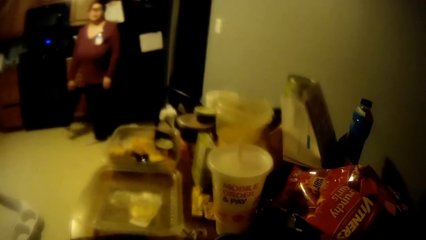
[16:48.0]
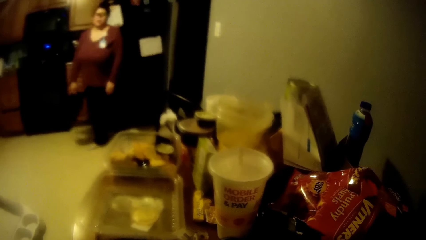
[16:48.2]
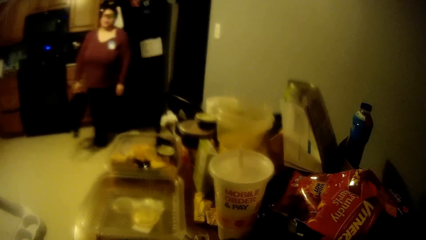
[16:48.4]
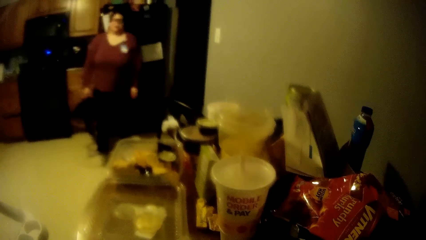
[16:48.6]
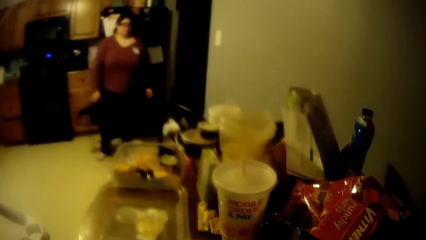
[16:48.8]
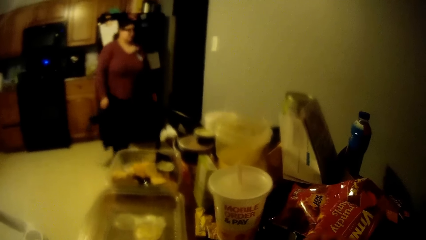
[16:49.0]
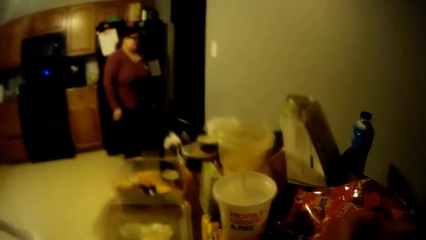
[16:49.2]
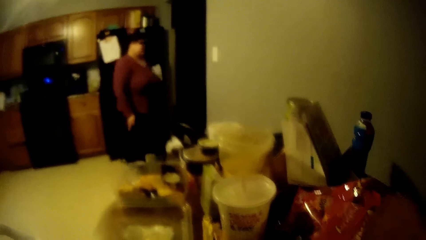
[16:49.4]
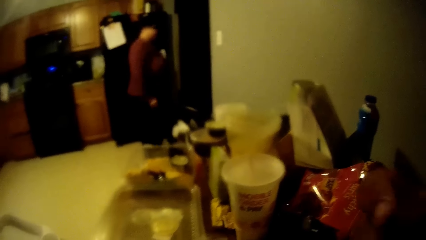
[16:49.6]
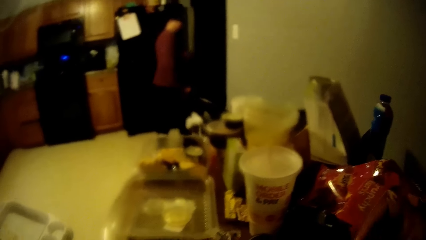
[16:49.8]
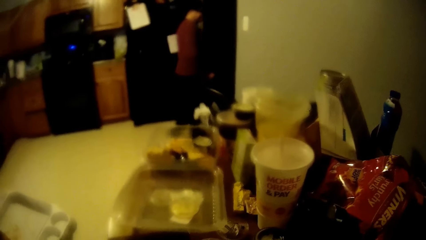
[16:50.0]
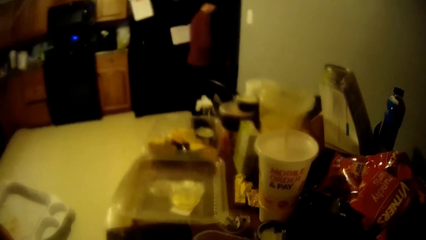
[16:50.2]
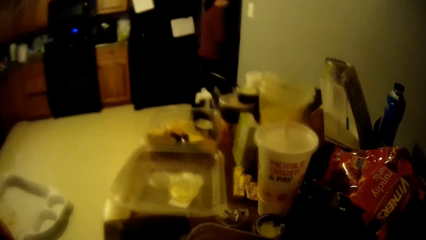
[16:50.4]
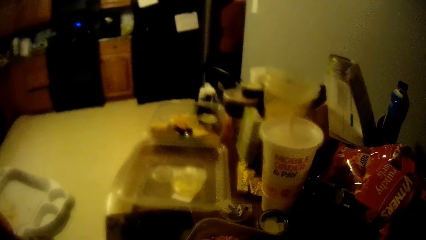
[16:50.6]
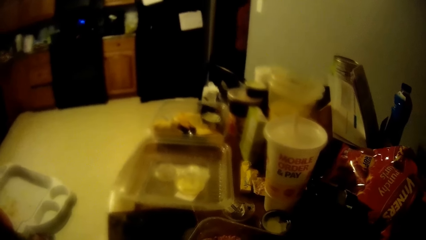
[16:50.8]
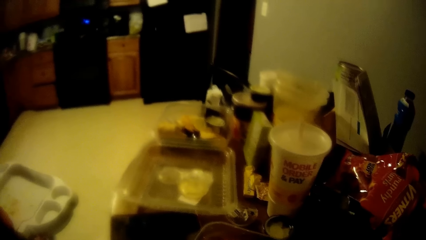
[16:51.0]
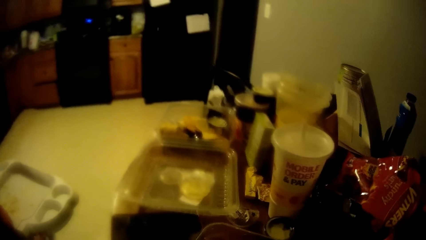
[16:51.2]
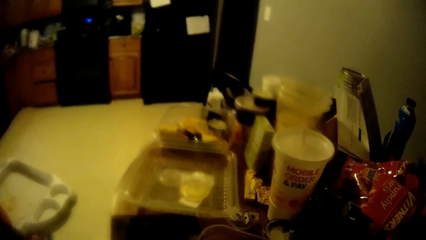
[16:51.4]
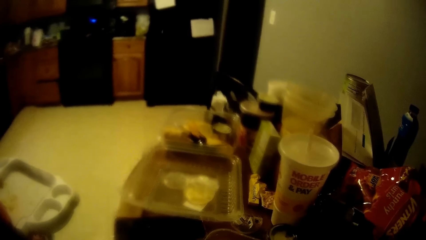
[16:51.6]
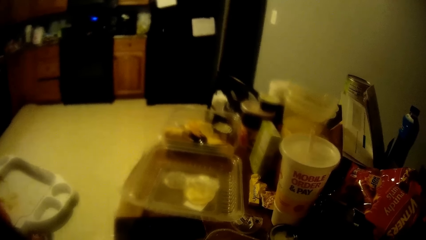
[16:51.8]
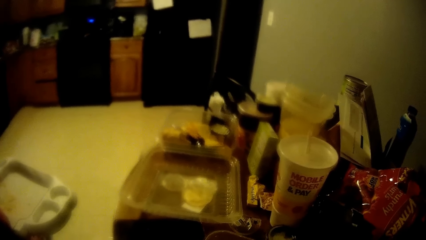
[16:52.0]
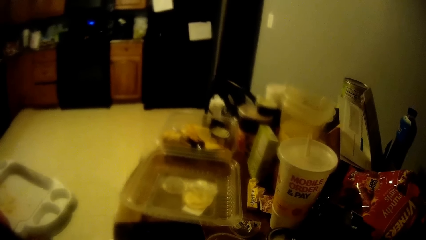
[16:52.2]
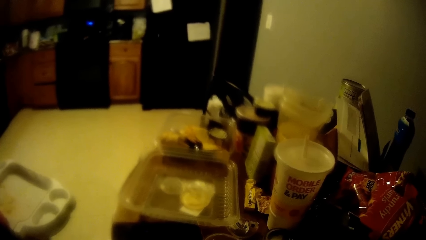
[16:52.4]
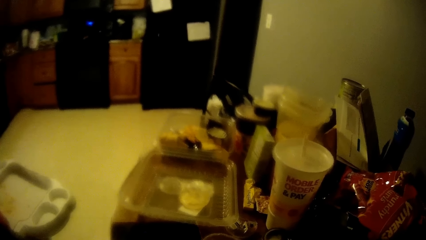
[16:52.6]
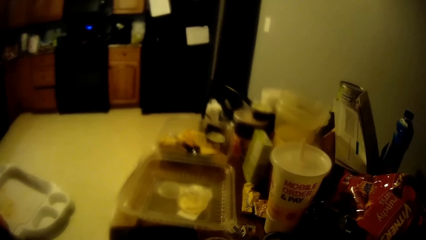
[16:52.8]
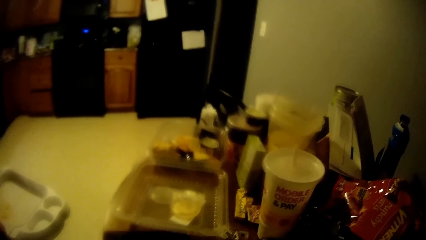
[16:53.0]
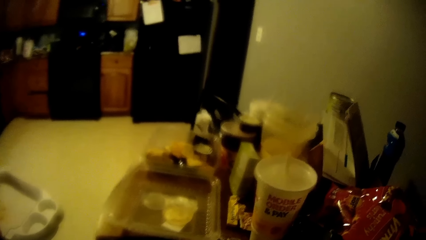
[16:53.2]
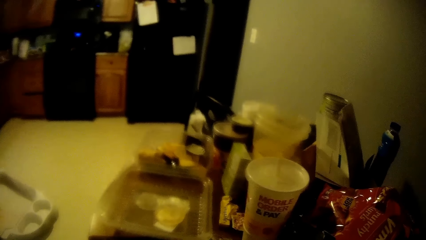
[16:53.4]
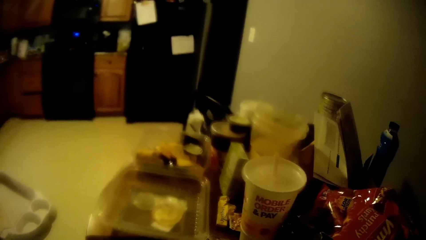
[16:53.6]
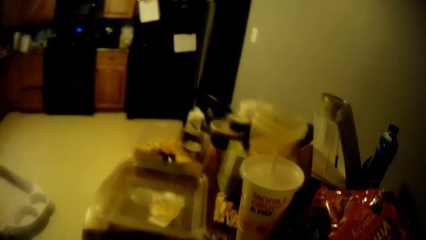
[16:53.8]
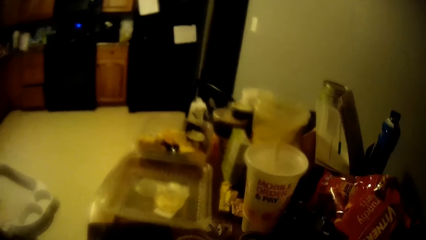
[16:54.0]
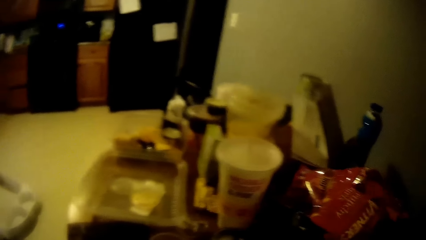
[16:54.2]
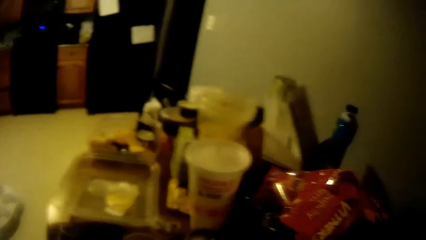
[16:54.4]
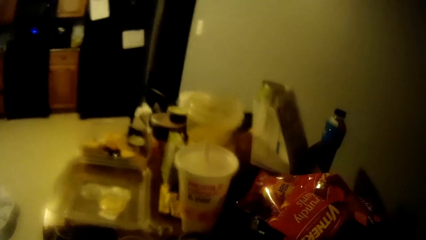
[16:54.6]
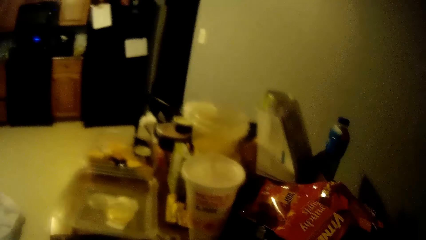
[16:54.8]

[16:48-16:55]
The woman walks to the sitting room with the bag in her right hand.

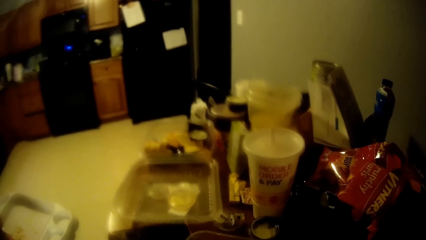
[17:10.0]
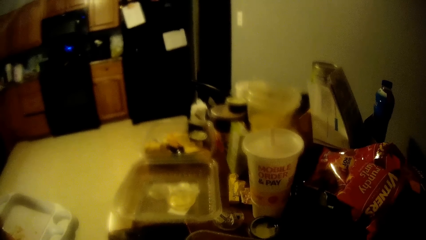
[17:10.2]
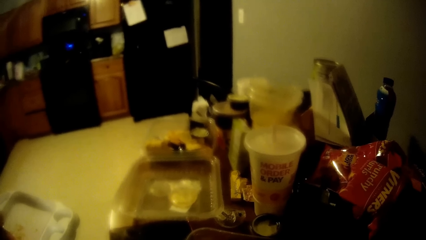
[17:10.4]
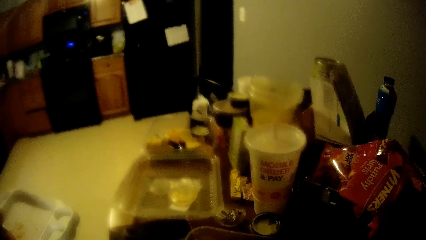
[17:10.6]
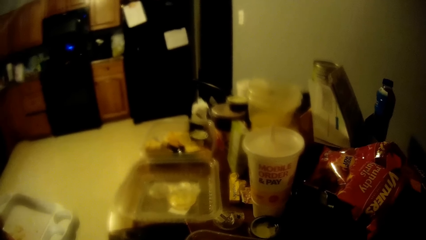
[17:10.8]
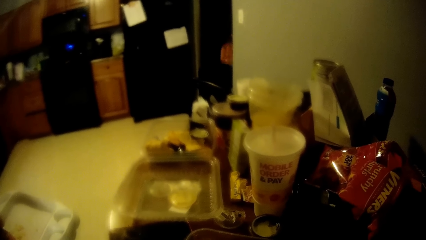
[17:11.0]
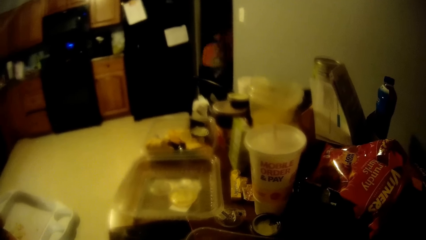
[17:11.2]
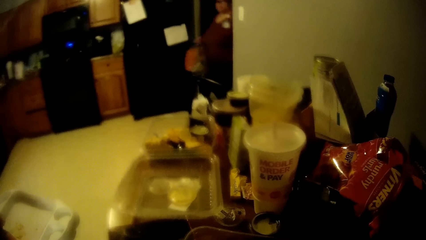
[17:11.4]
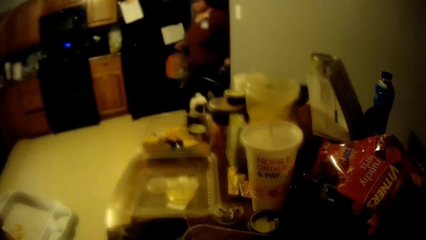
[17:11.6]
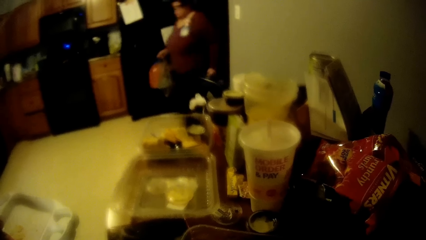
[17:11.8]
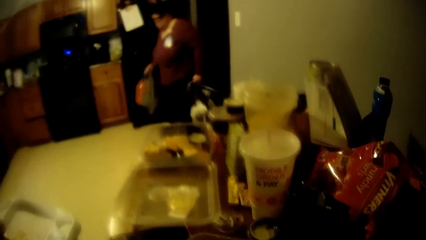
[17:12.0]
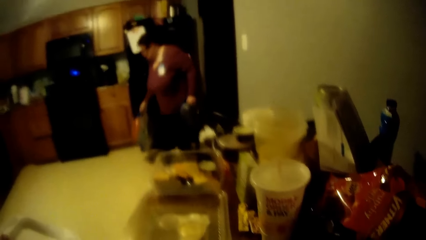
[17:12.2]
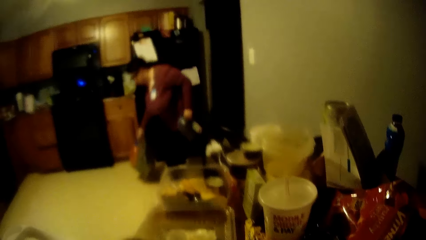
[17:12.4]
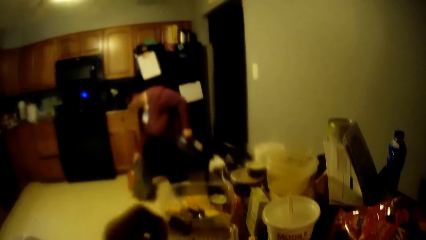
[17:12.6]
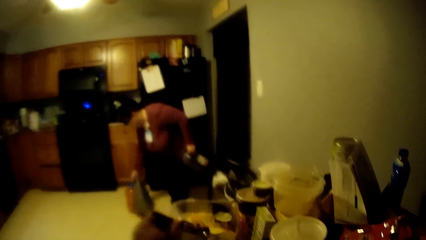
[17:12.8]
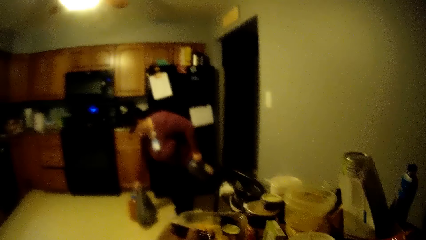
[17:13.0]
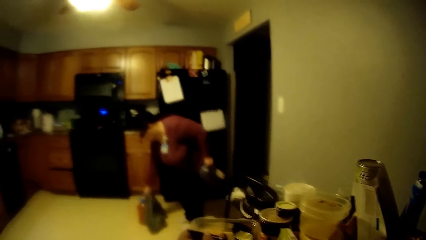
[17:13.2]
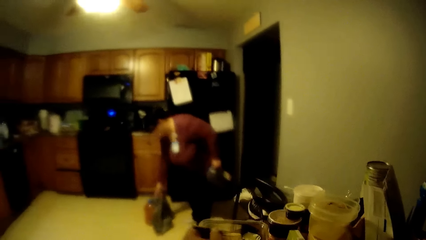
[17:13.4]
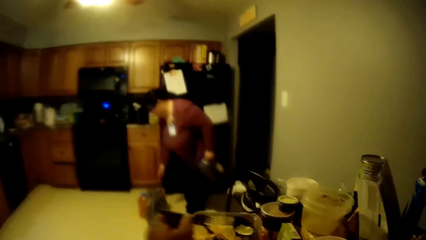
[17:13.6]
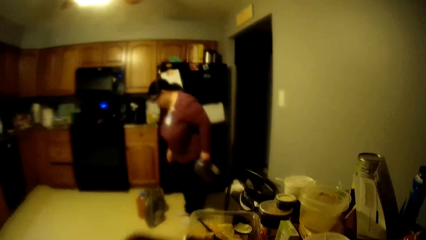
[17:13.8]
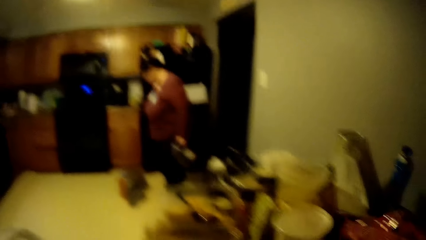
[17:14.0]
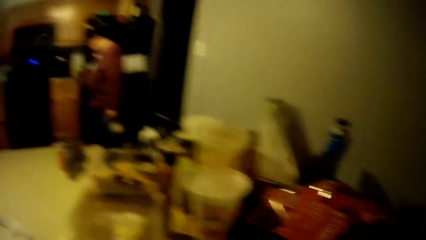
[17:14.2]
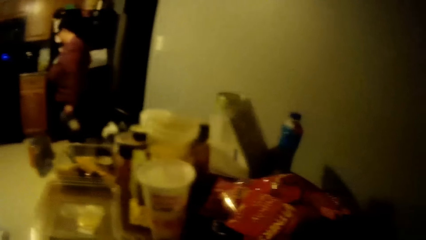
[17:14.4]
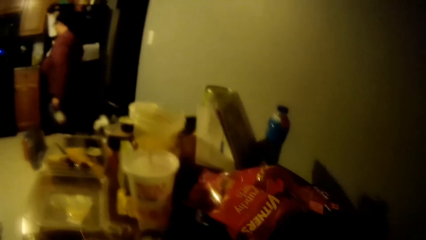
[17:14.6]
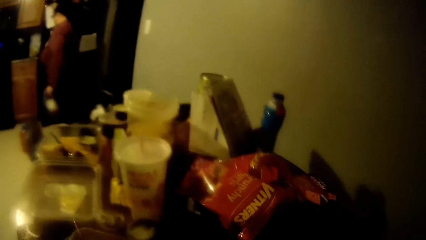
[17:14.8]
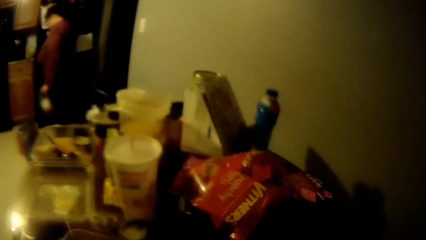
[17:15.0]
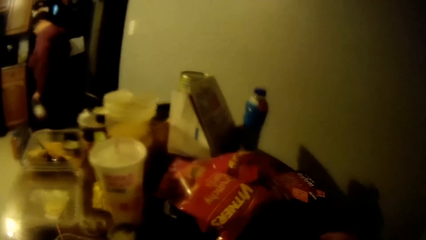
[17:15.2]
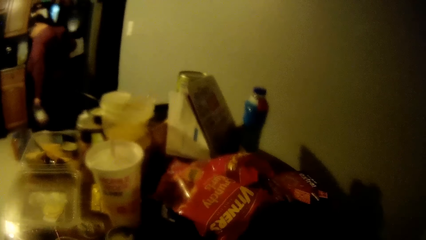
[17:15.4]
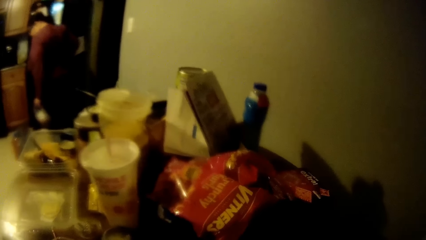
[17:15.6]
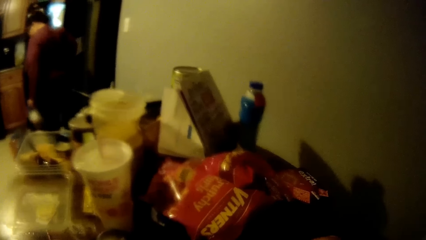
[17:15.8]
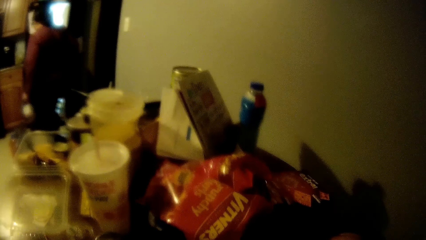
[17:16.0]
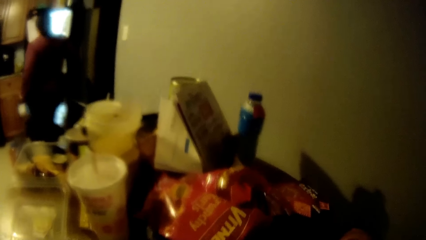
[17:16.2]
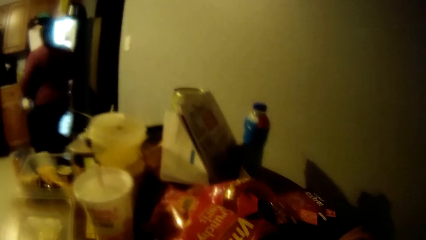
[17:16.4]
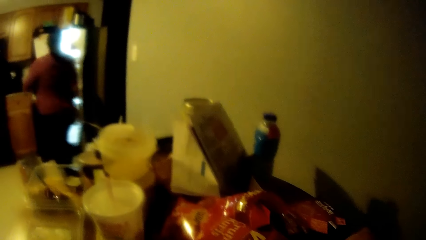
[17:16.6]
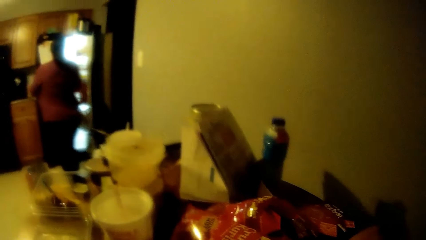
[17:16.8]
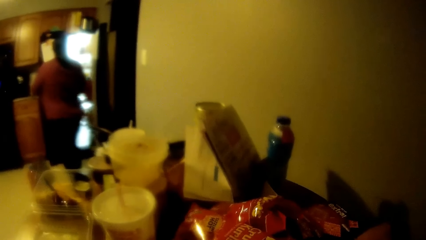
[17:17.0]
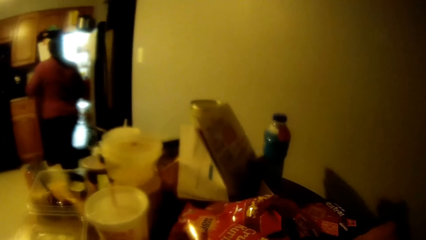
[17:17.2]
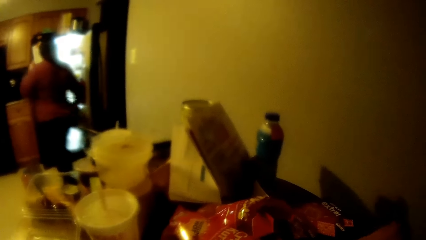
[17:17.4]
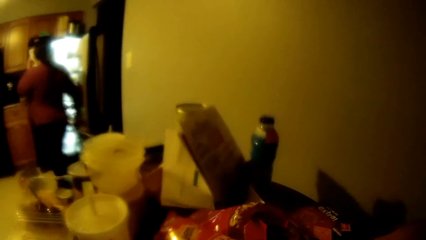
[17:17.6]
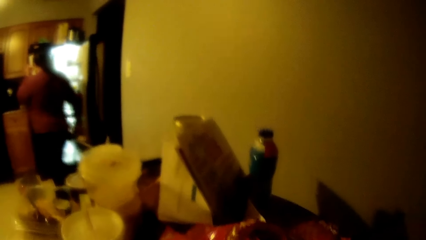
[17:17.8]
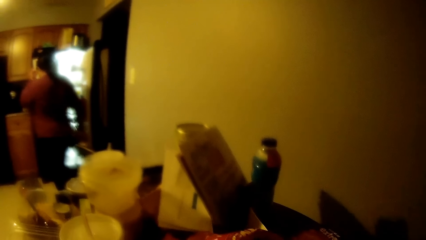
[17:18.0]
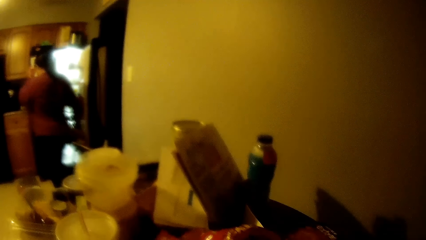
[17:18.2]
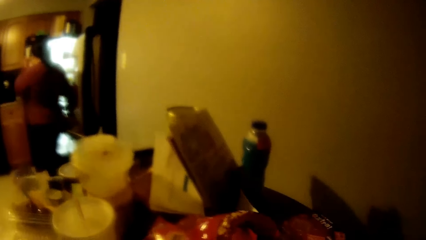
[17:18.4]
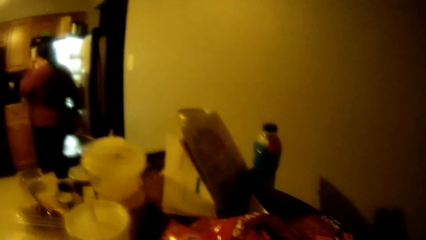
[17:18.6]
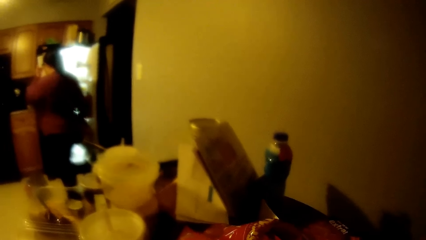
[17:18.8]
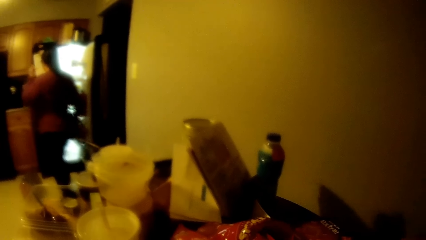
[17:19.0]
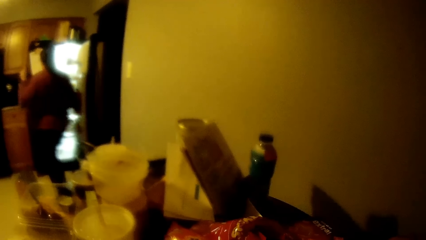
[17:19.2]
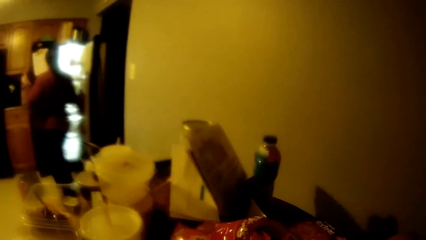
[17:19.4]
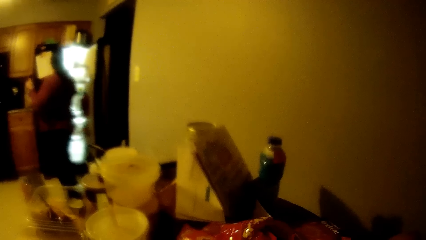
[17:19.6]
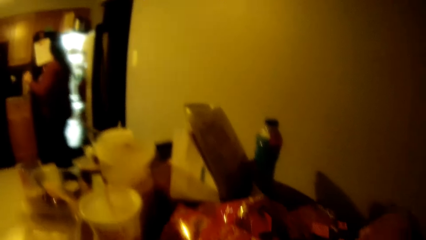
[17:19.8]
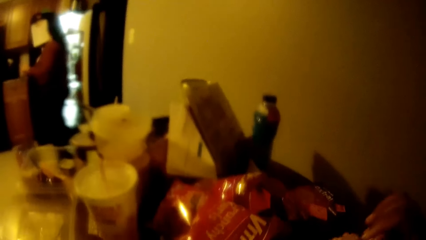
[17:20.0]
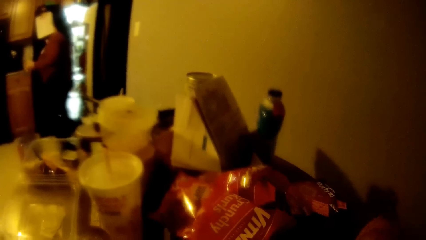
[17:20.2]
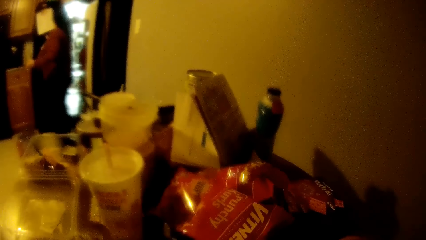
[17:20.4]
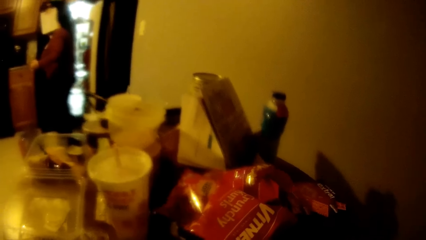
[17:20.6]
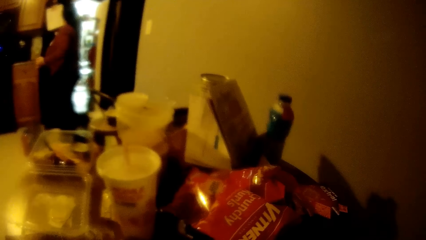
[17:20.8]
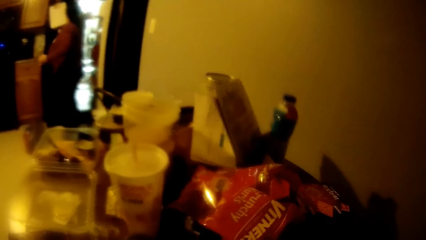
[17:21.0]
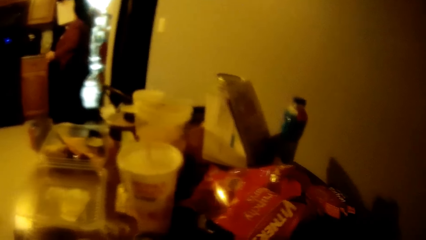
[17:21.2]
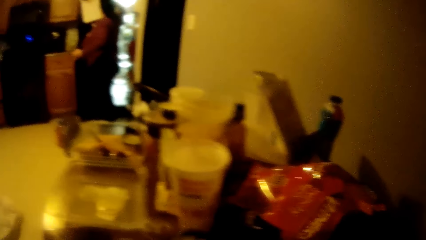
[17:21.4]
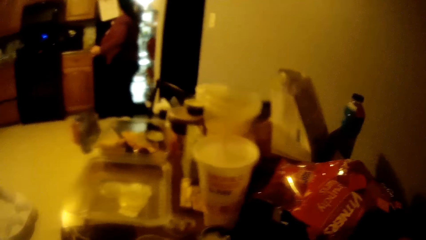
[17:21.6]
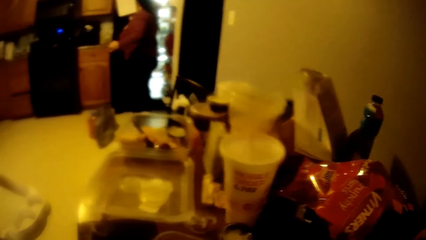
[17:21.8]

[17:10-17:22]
The woman walks into the dining room with a red bucket in her right hand. The woman walks into the dining room with a gallon of milk in her left hand. The woman drops the red bucket on the ground with her right hand. The woman opens the refrigerator with her right hand. The woman passes the gallon of milk to her right hand. The woman places the gallon of milk in the refrigerator with her right hand.
